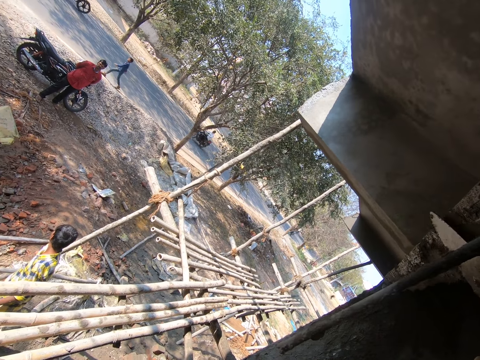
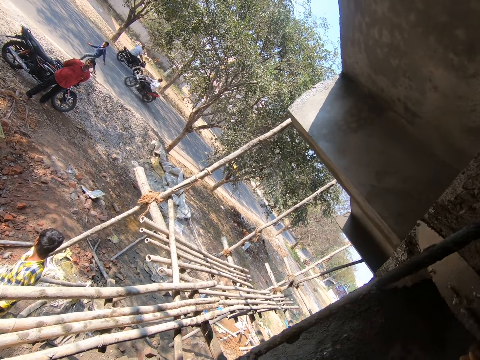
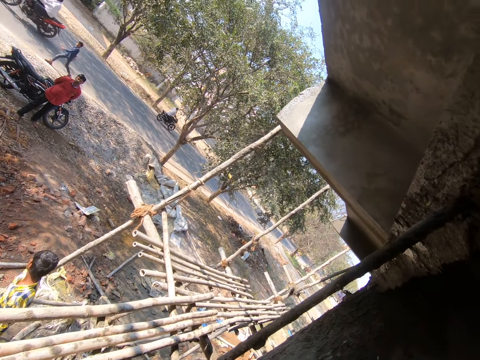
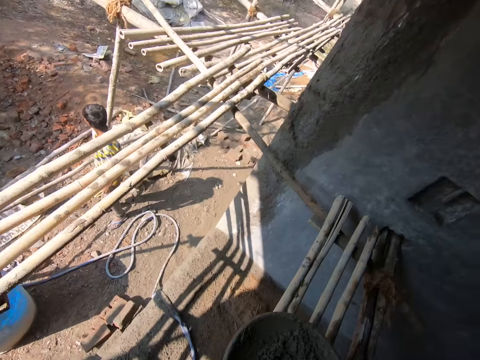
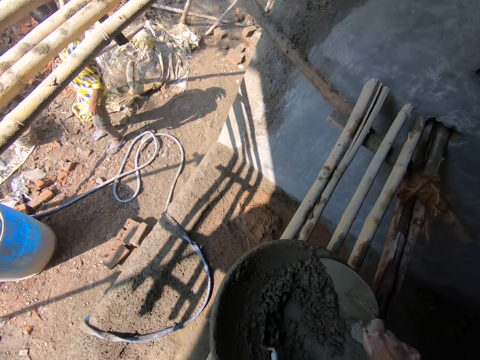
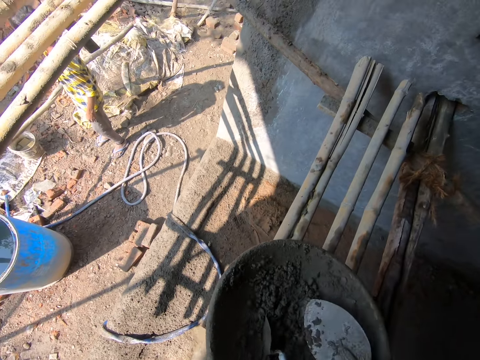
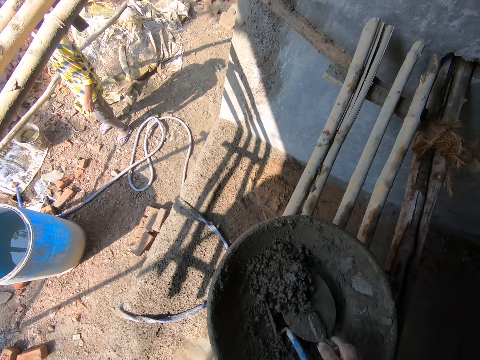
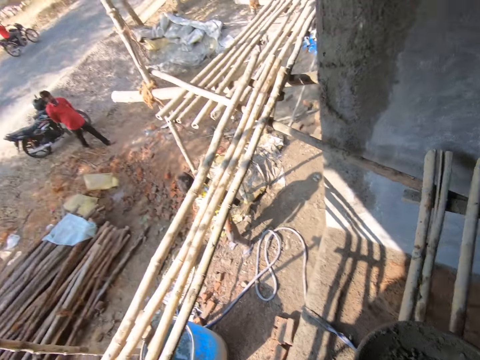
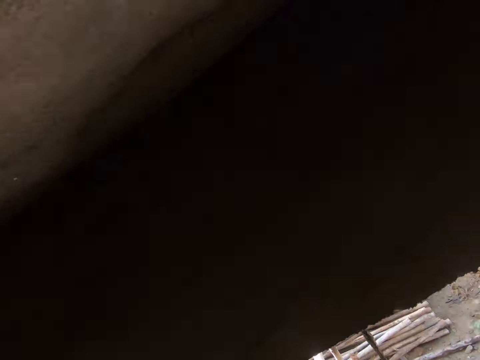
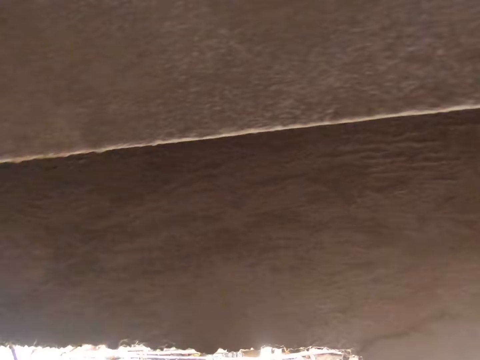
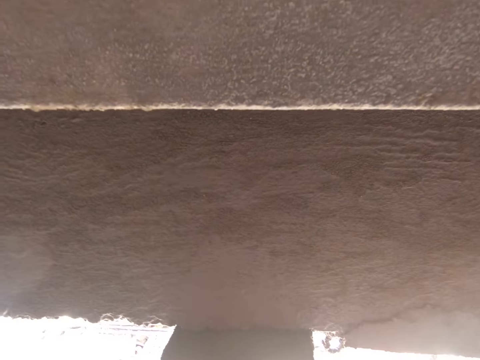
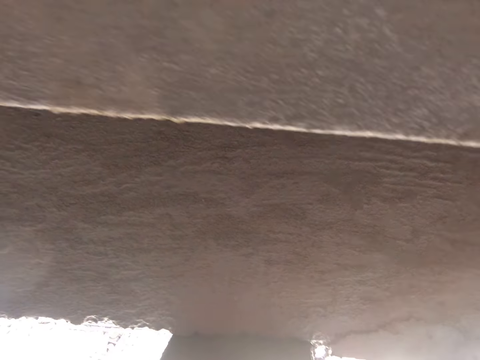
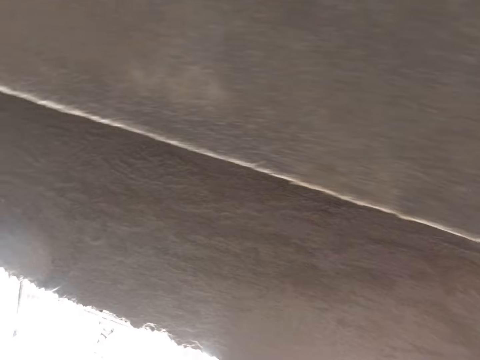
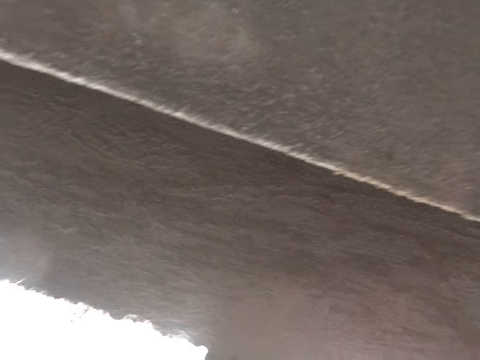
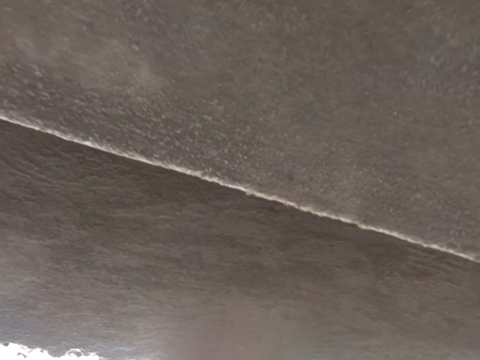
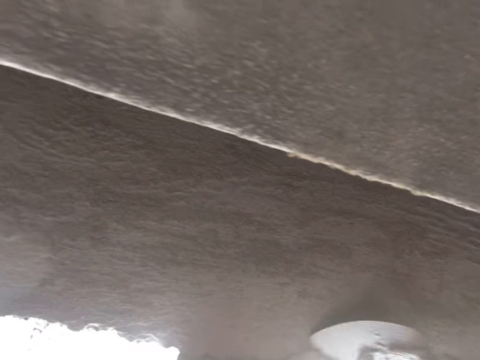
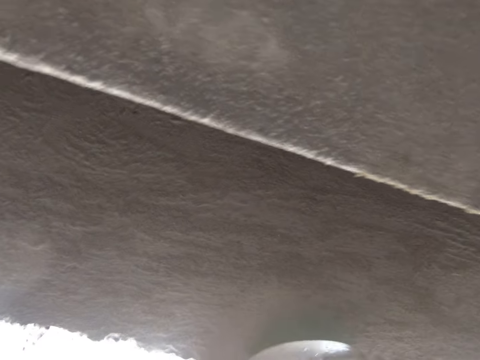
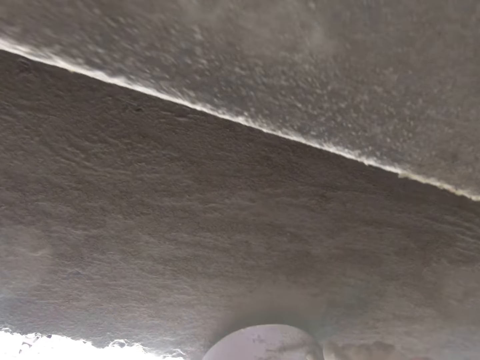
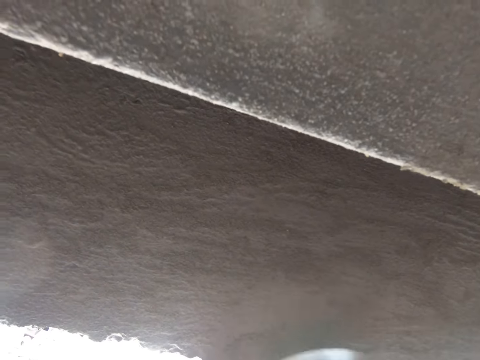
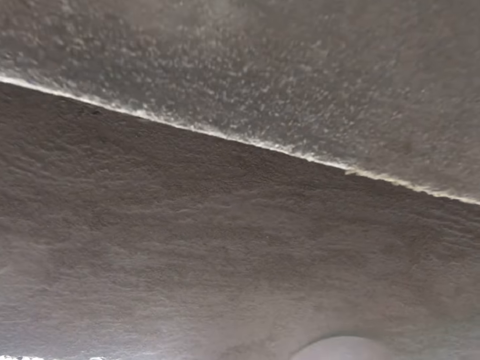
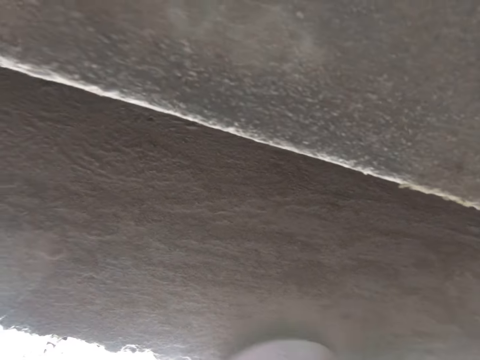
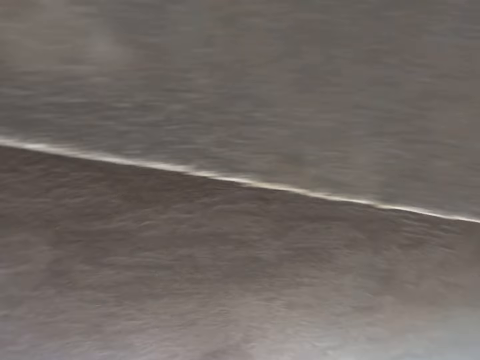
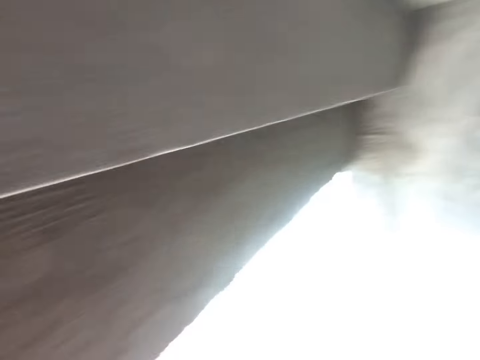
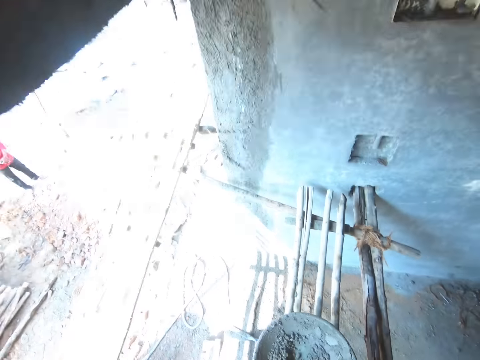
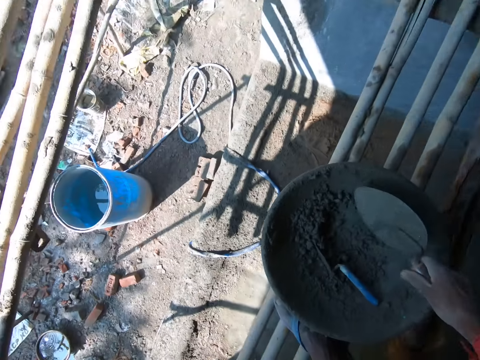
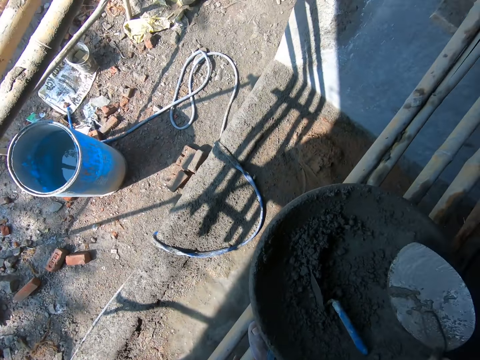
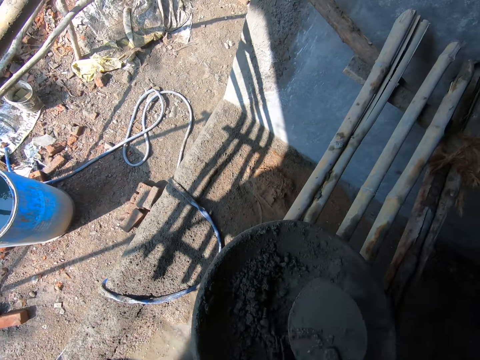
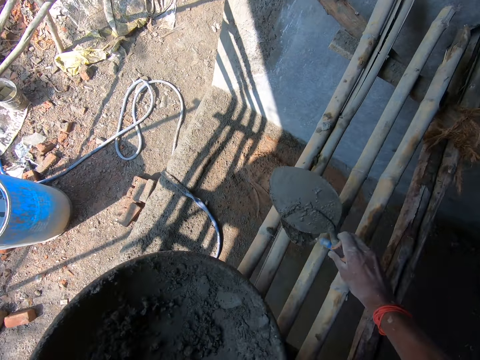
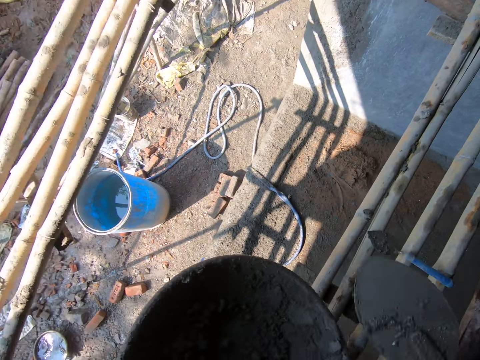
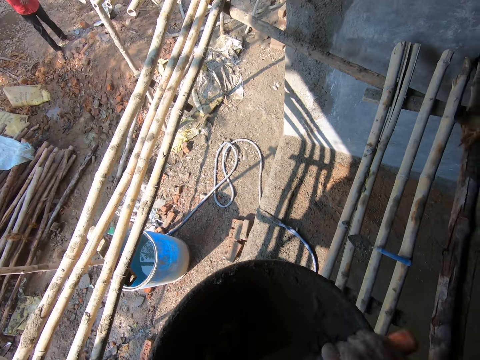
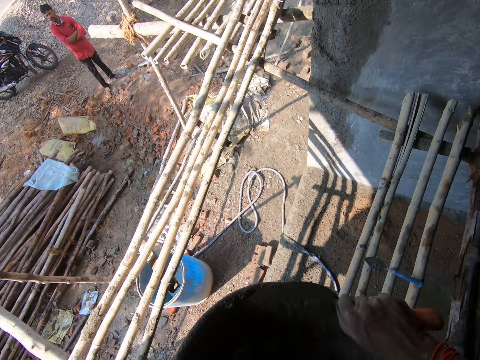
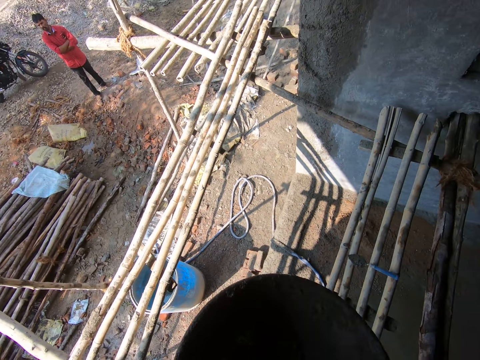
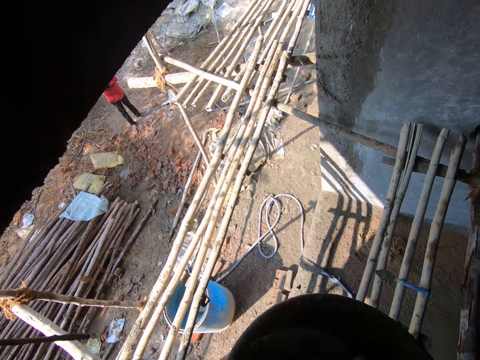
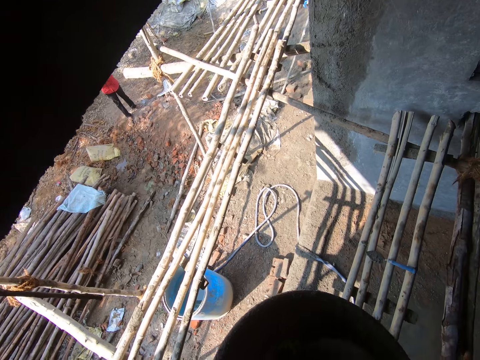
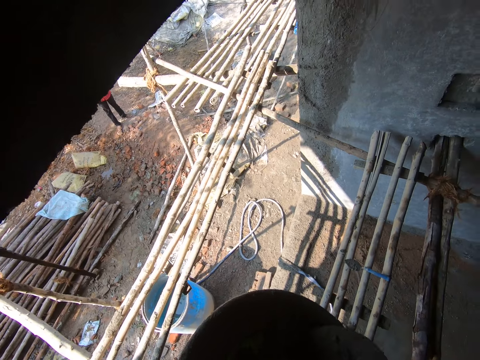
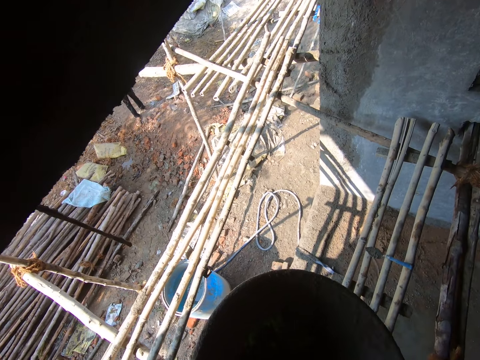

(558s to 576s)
The camera wearer scoops concrete with the trowel. They smear the concrete on the wall with the trowel. They pick up the trowel, pick up the pan, and hold a basin. They place the trowel on the stand. They mix the concrete with the trowel. They scoop cement.

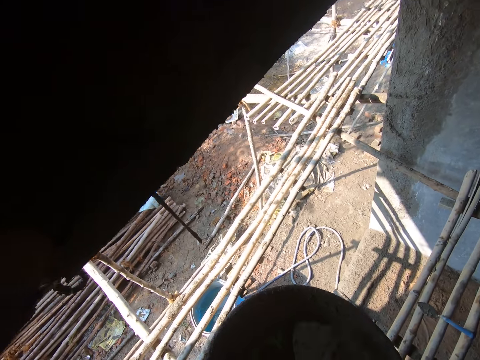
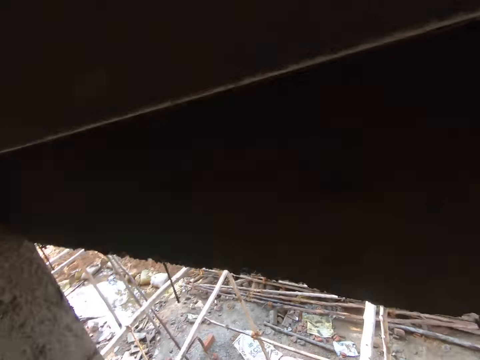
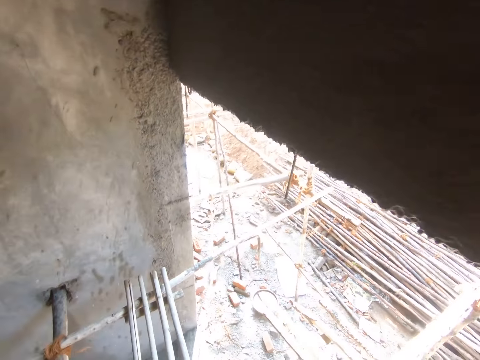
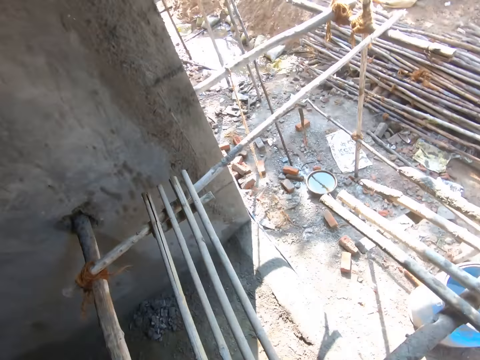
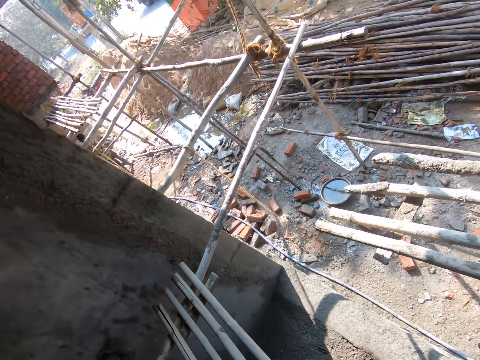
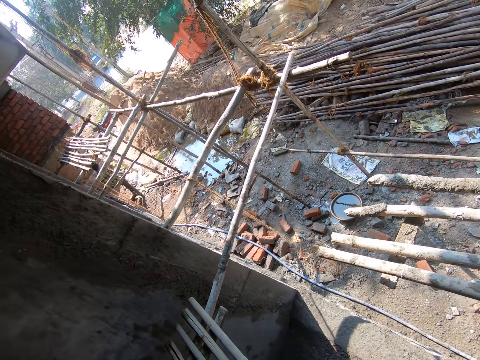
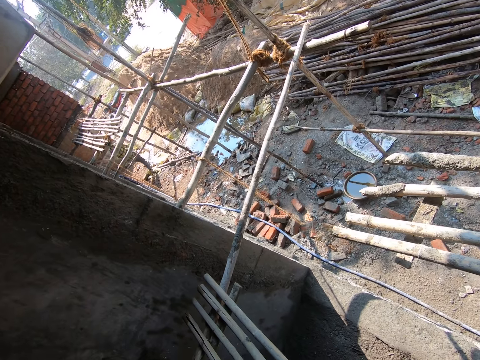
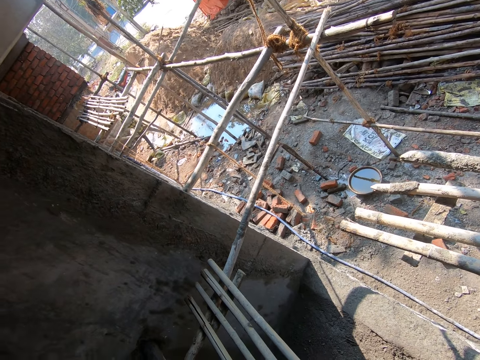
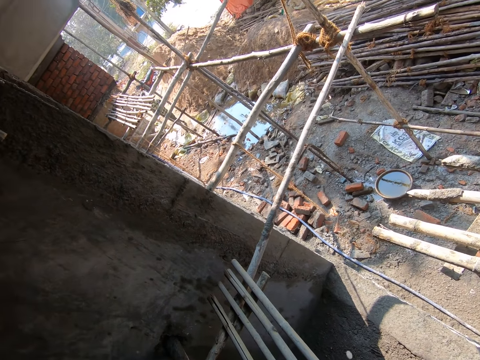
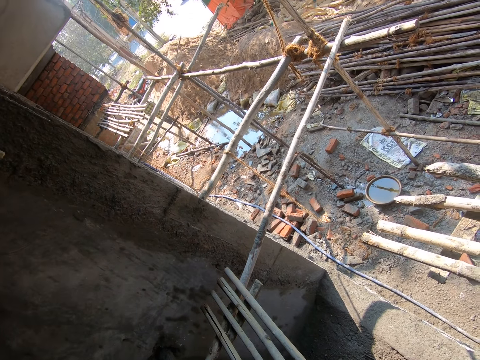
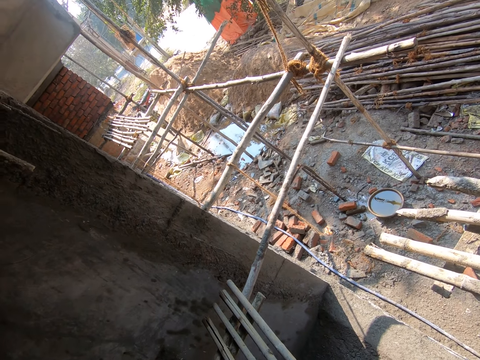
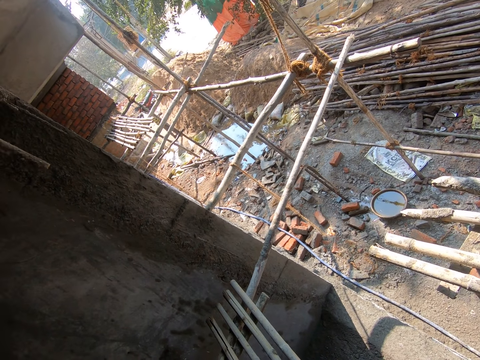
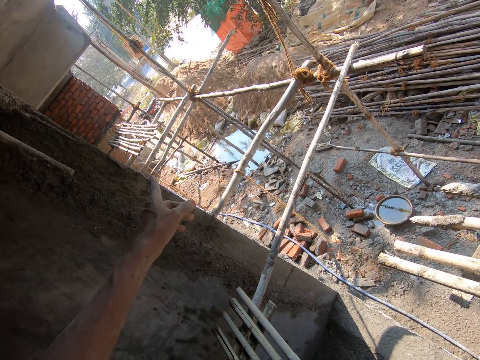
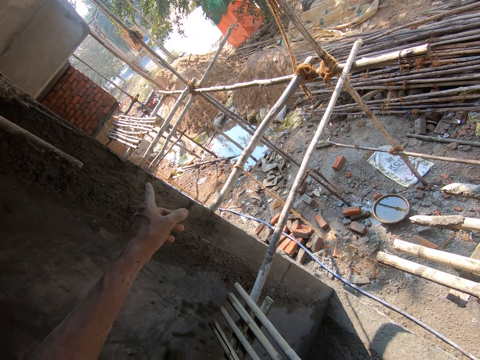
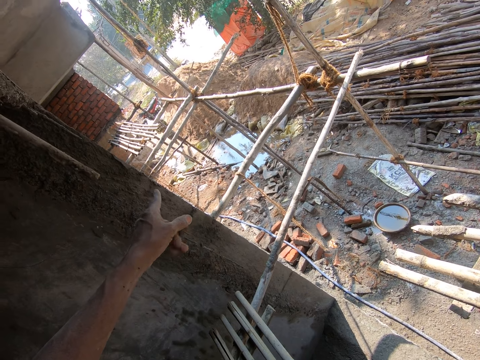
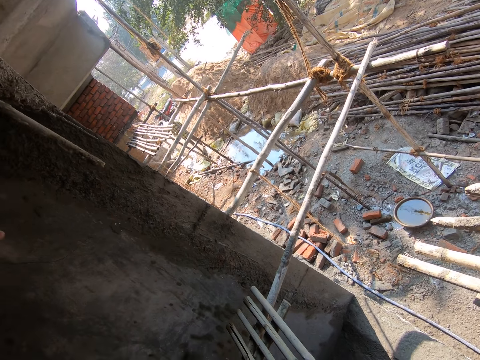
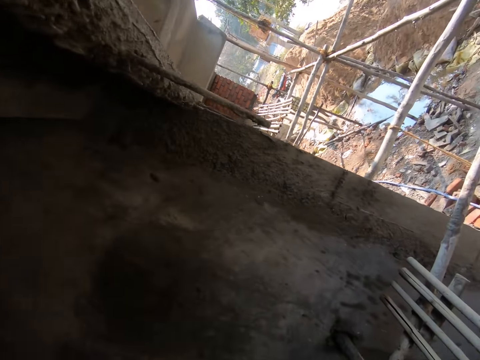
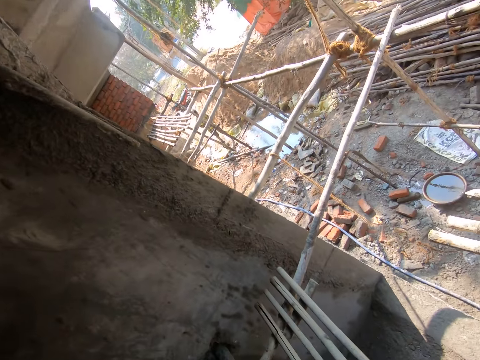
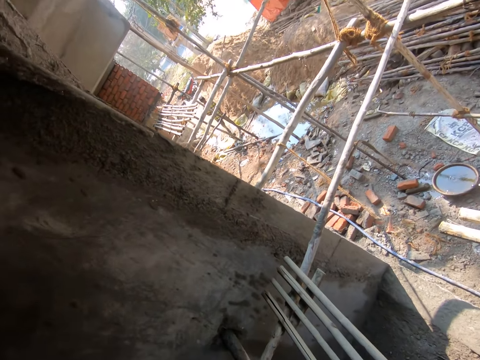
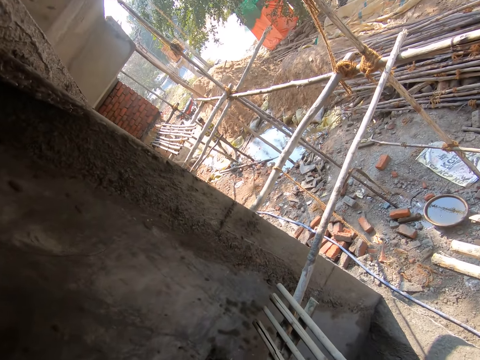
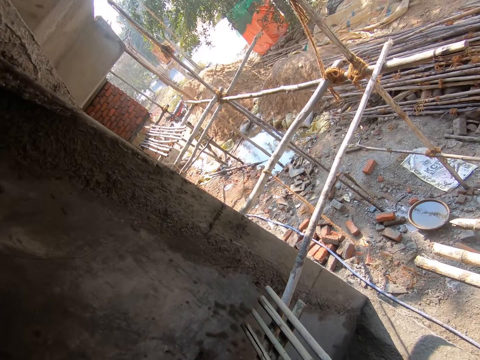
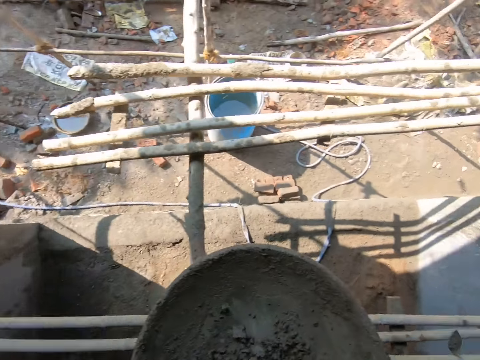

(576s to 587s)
The camera wearer interacts with a man. They point at something. They converse.
